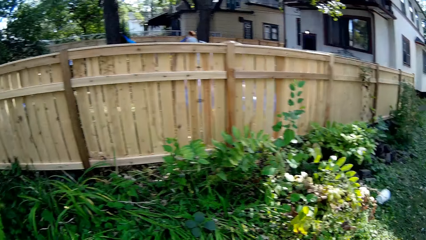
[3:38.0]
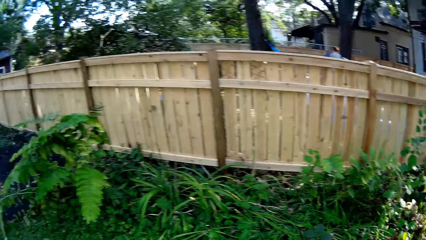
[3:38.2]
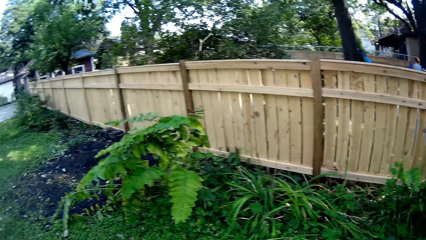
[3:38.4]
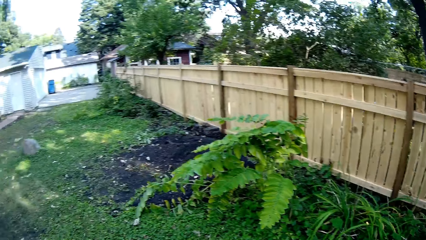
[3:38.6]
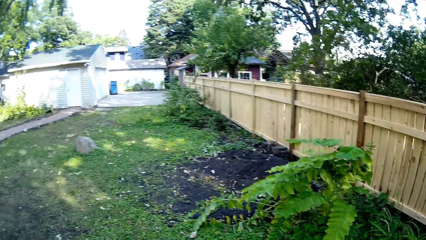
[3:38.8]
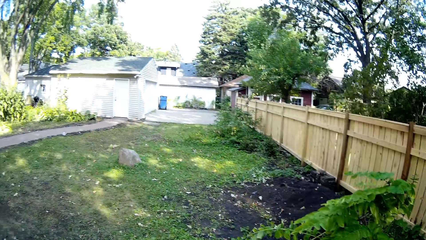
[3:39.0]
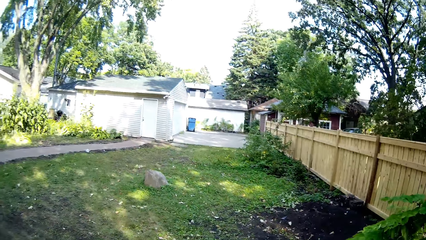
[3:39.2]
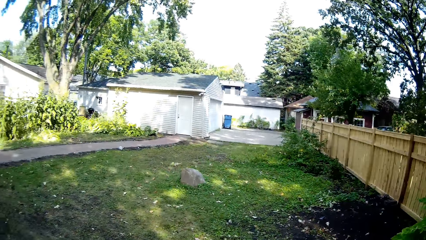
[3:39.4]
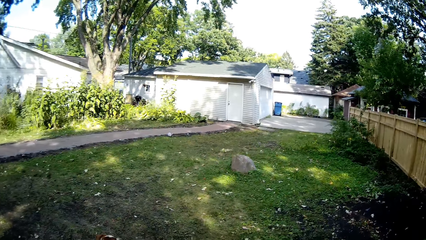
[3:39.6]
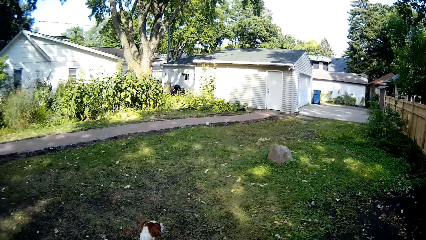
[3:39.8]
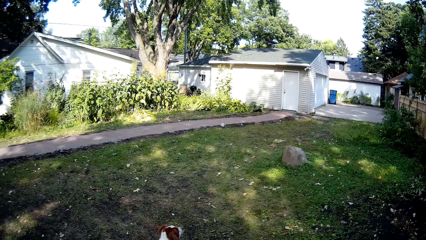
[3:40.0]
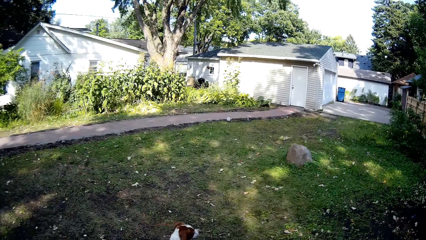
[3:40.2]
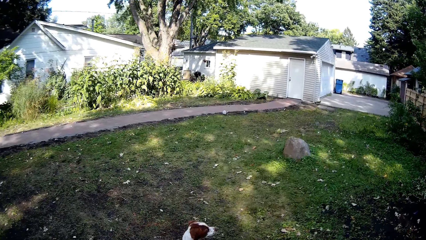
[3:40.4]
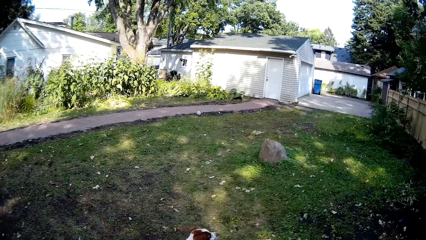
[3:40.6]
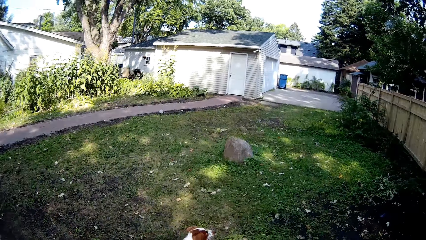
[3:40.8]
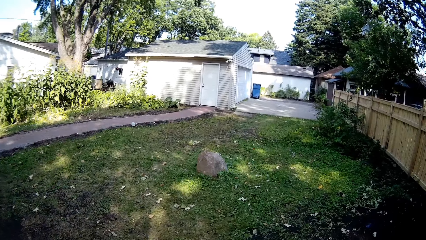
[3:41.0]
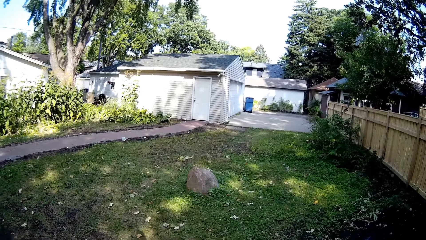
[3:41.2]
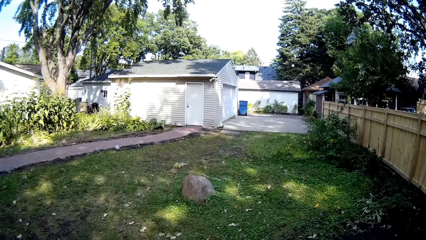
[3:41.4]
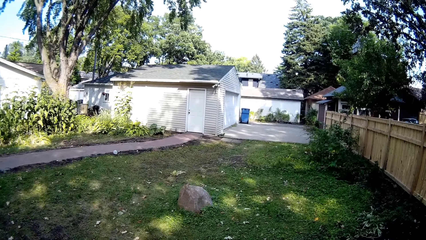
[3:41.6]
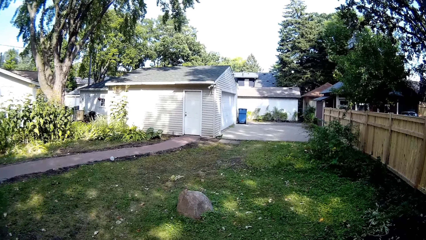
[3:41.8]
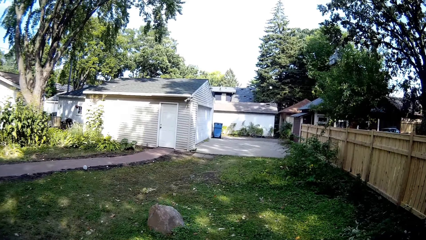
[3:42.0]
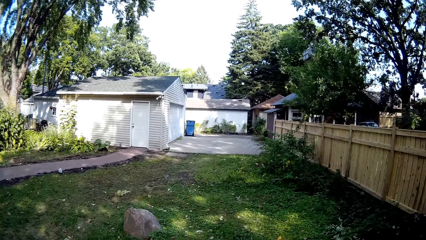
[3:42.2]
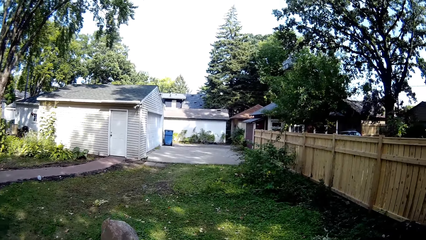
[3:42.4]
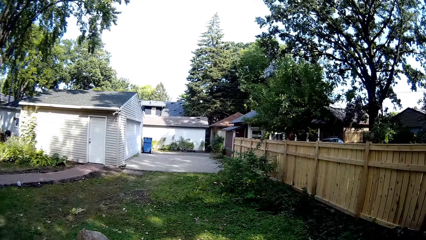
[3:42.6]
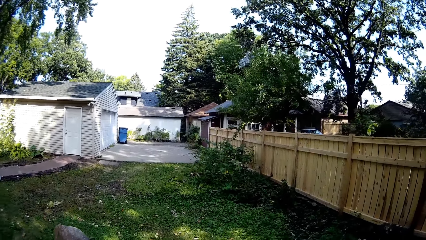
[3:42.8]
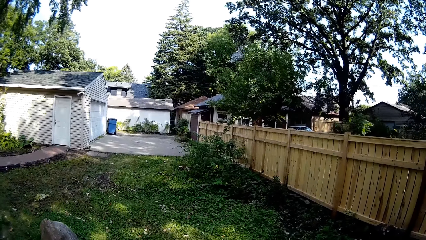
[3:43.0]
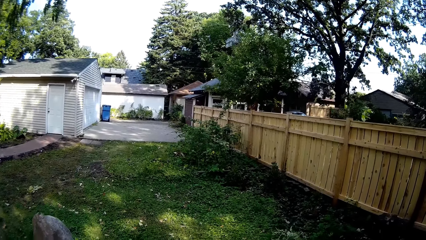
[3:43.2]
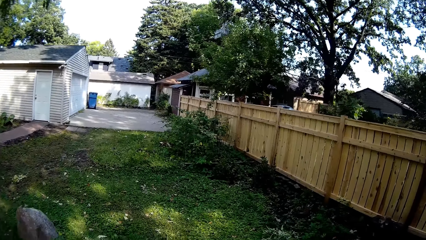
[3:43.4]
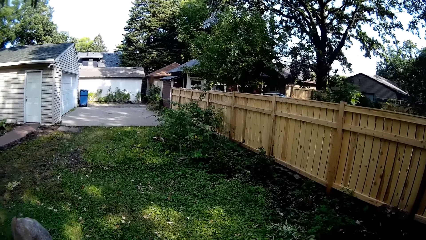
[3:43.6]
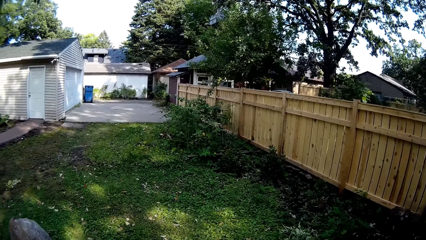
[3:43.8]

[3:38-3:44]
The camera wearer walks the dog around the backyard.

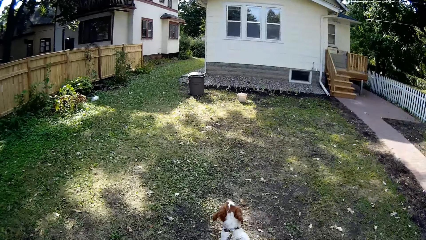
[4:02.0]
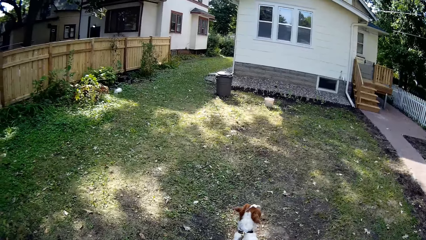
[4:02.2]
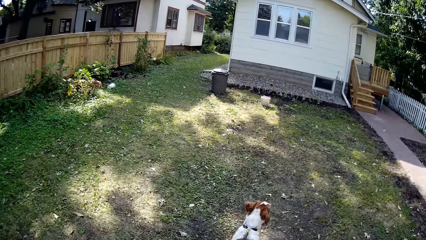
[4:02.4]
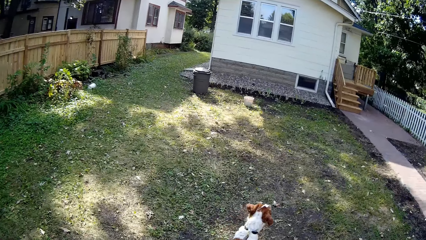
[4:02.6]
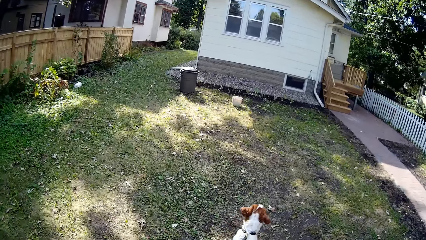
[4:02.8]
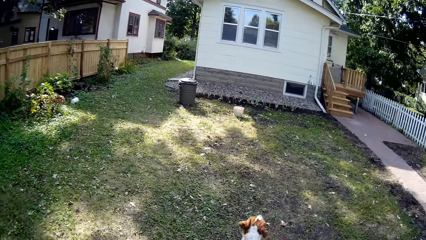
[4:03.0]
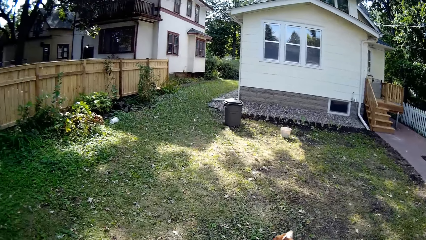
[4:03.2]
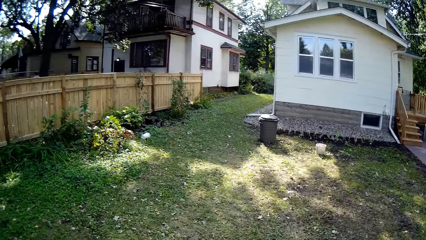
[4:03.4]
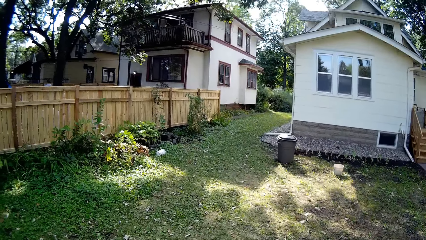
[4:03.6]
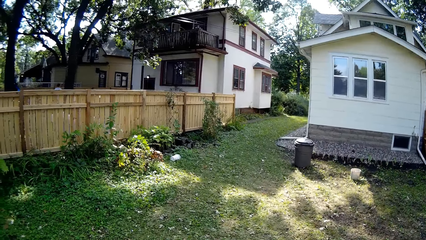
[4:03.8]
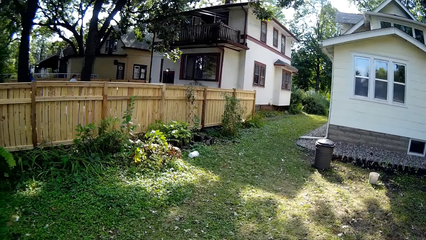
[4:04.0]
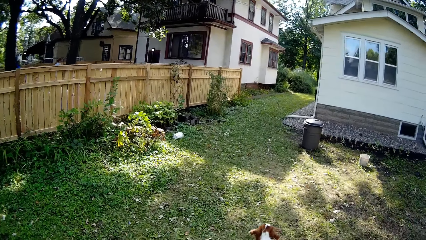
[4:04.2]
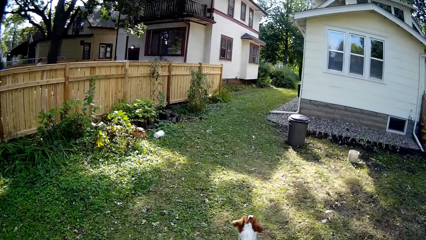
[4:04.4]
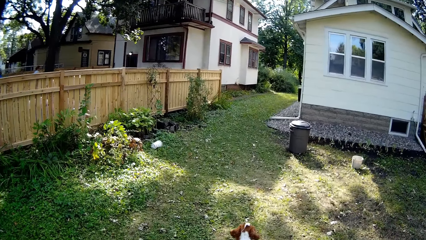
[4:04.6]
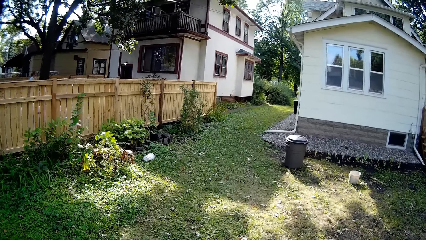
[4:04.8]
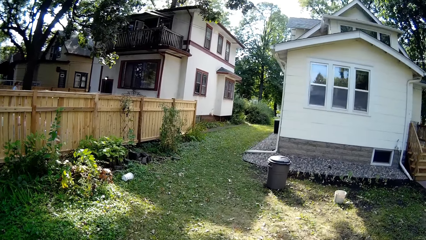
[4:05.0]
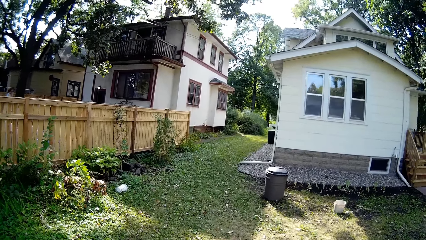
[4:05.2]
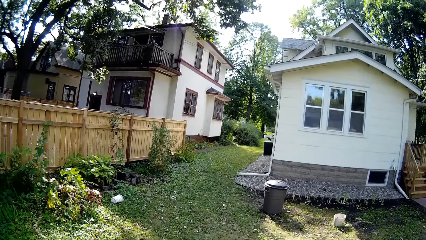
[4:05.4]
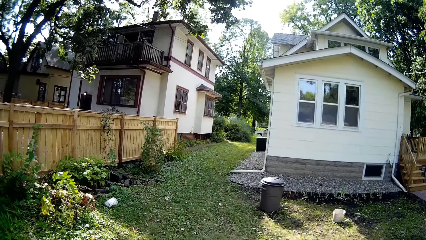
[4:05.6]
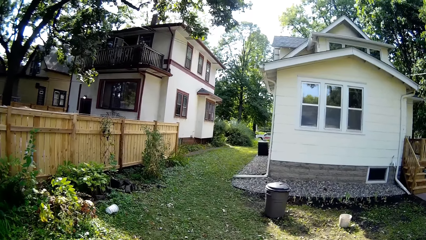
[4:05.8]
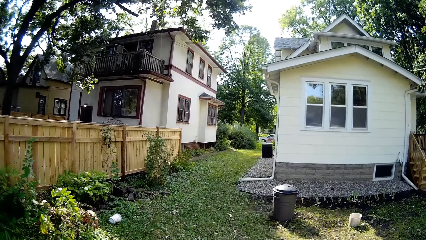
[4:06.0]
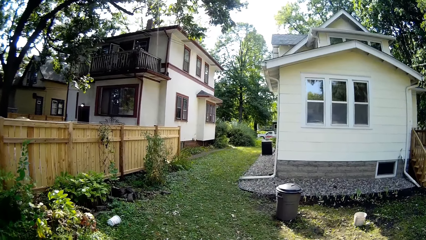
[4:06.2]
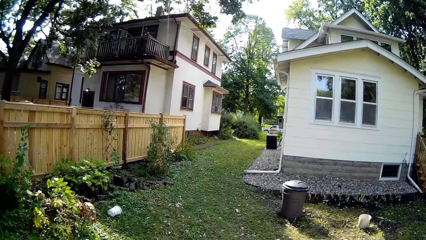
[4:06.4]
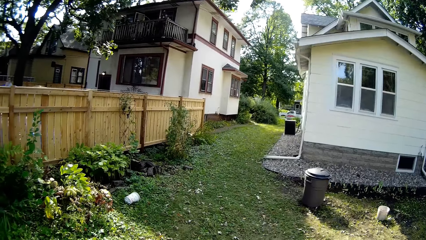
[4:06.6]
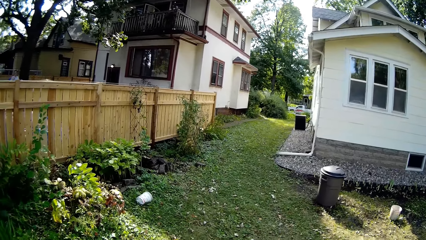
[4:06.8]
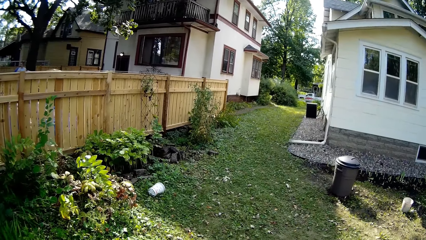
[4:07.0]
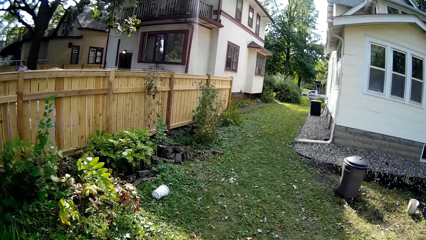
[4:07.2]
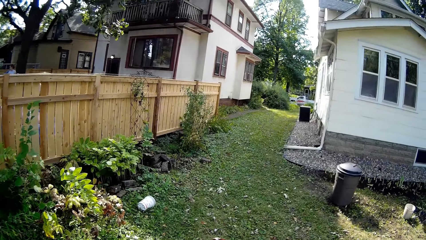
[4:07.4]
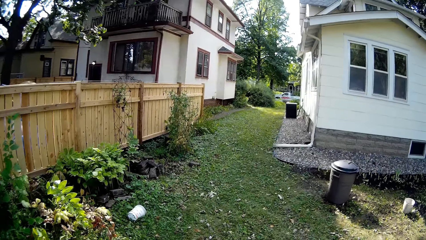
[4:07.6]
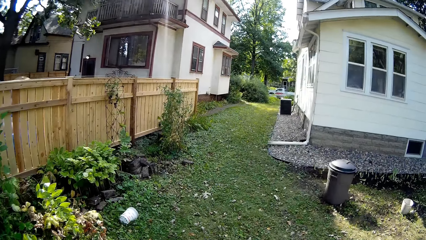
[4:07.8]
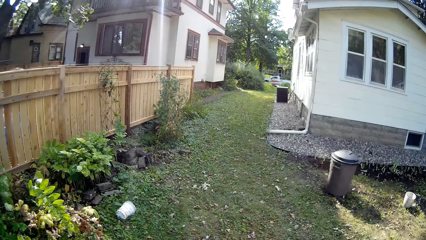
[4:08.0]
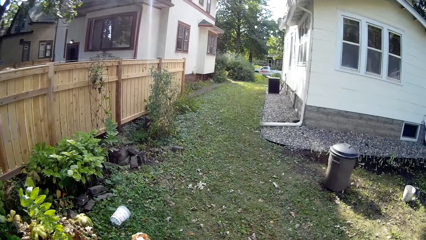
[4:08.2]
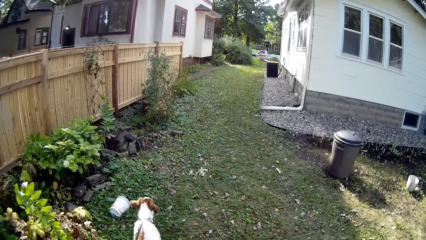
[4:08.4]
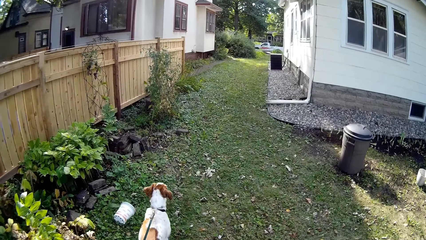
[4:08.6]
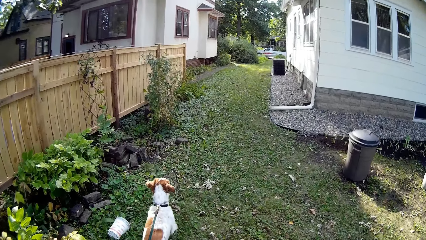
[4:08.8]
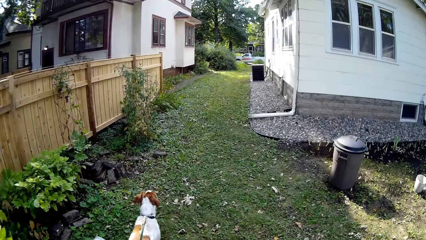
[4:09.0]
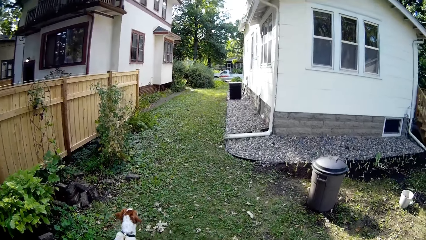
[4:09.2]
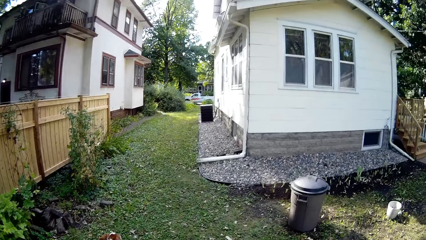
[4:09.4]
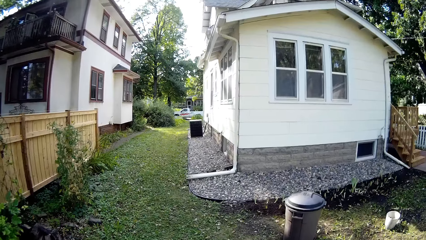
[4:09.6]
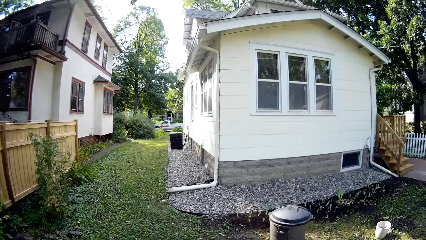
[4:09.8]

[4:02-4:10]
The camera wearer looks around and walks the dog around the backyard.

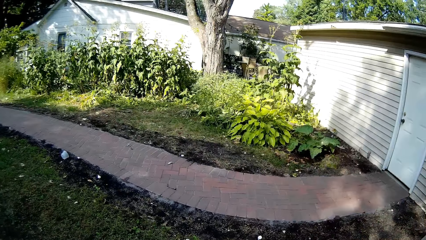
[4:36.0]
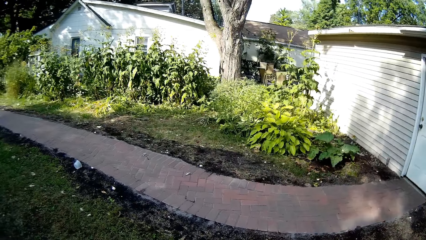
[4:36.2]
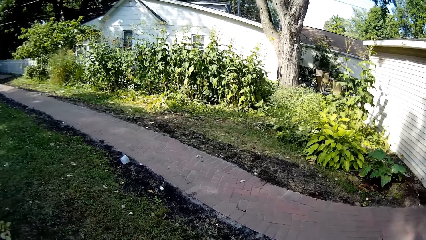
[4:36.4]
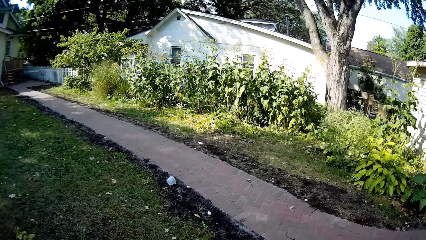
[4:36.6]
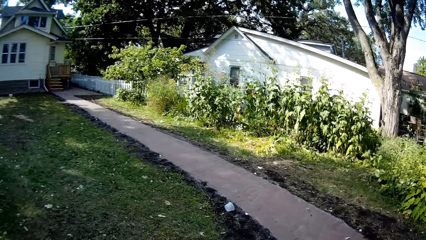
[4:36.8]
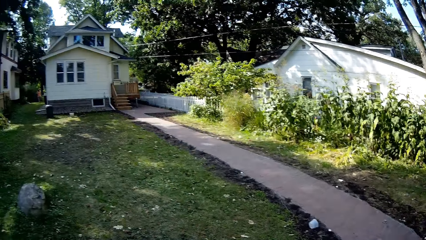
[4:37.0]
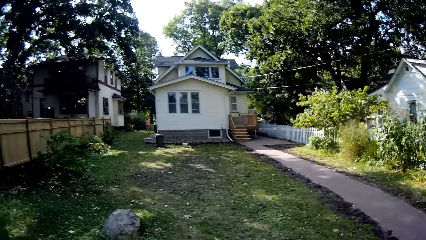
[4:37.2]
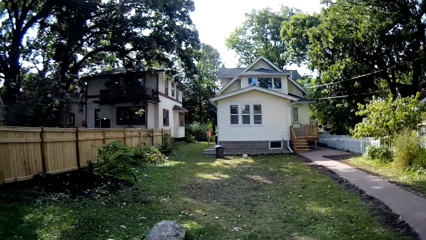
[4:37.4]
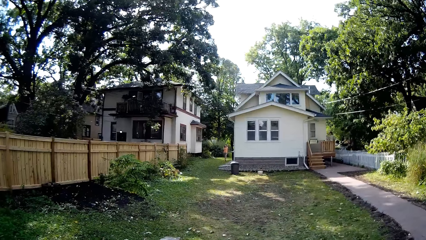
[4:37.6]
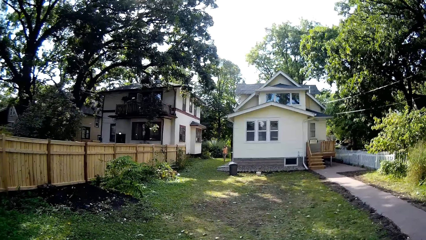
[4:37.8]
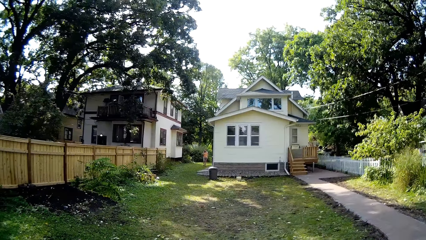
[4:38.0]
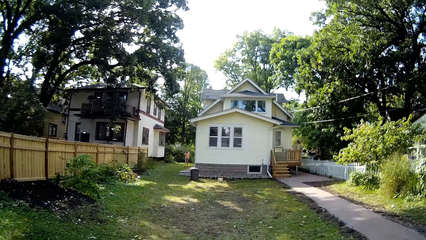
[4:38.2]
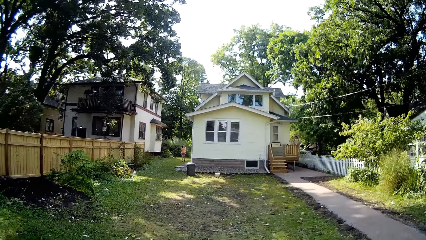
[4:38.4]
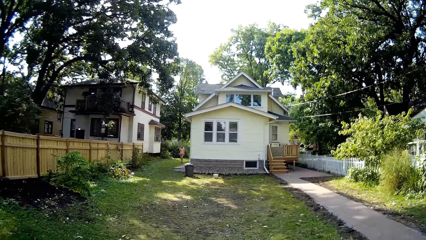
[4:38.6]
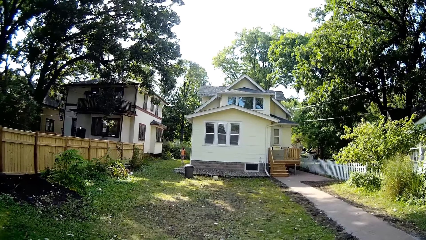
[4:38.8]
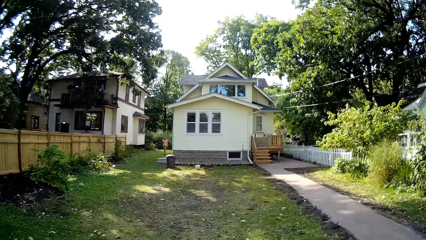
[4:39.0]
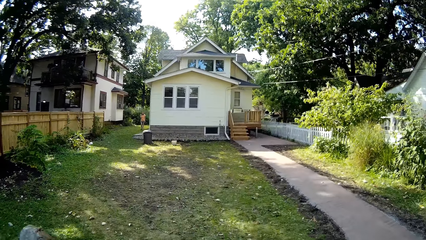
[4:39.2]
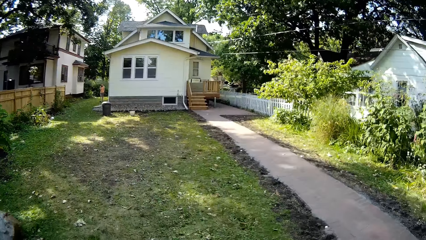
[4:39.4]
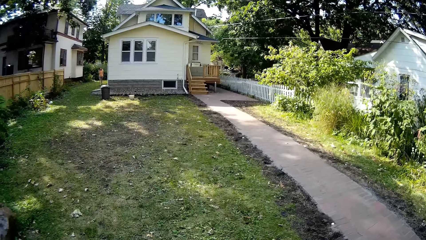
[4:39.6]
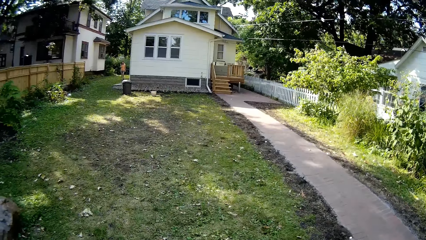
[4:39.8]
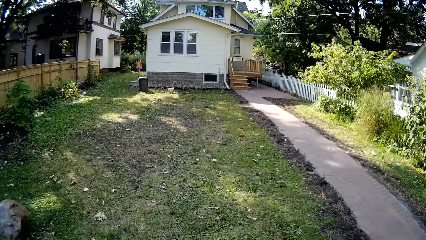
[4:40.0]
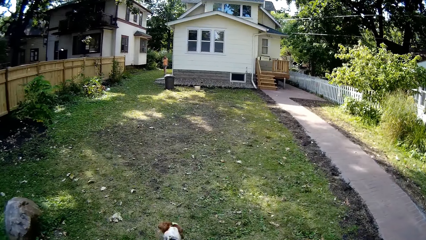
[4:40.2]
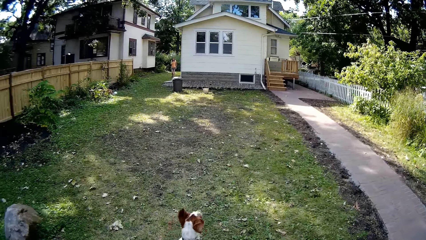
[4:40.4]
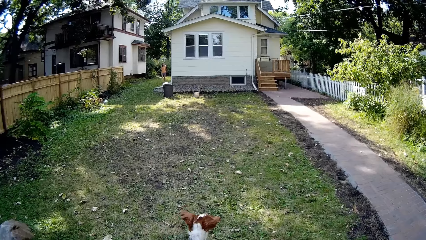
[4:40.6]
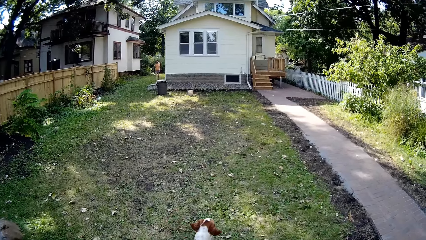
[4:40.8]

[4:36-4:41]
A woman walks around.
